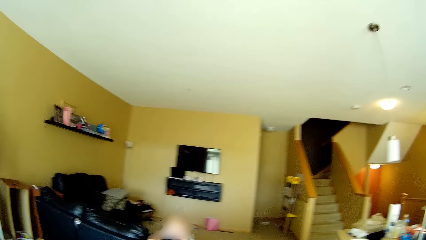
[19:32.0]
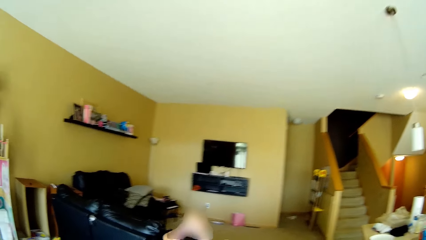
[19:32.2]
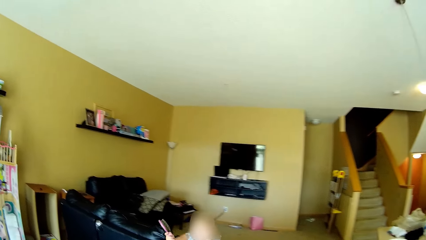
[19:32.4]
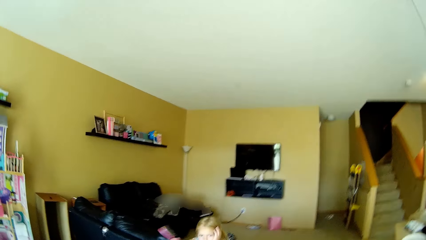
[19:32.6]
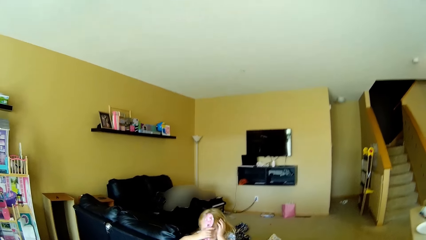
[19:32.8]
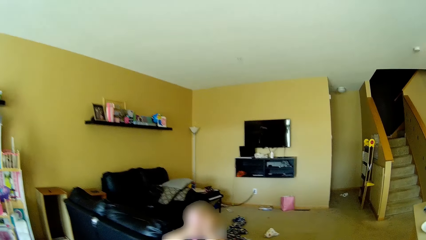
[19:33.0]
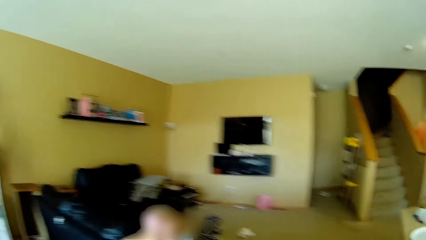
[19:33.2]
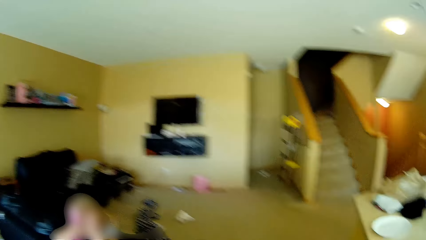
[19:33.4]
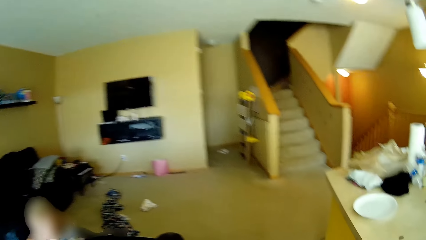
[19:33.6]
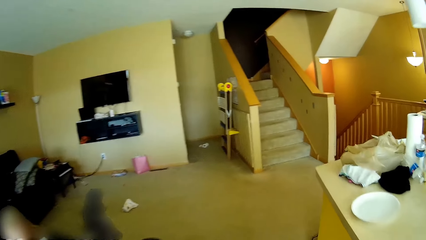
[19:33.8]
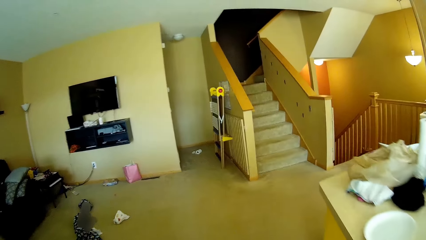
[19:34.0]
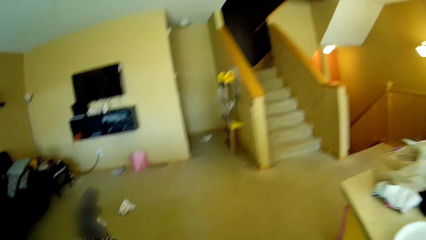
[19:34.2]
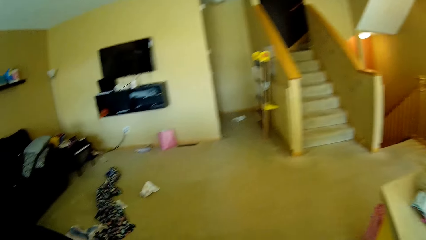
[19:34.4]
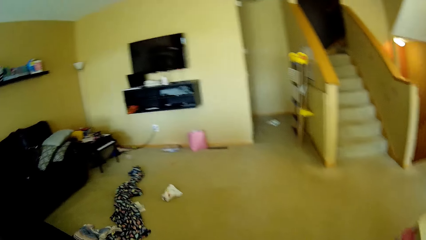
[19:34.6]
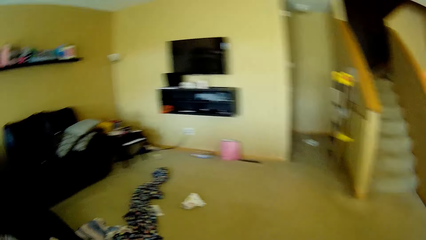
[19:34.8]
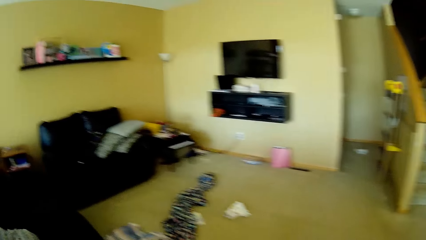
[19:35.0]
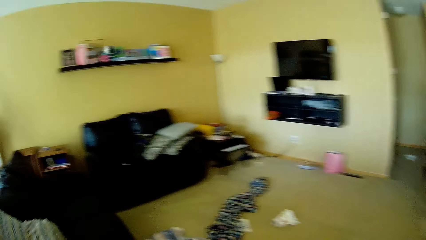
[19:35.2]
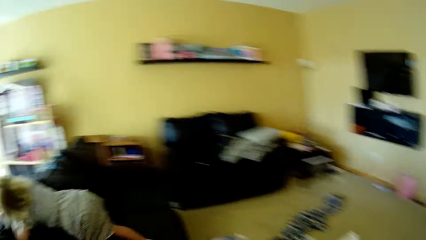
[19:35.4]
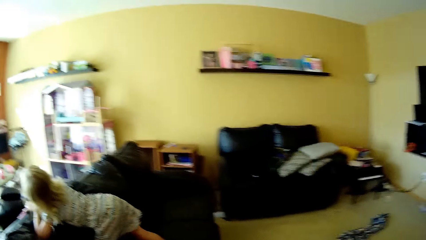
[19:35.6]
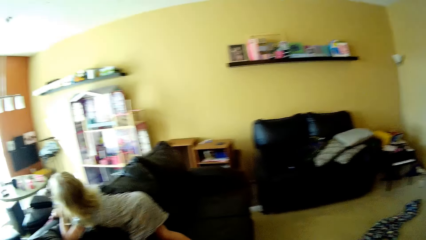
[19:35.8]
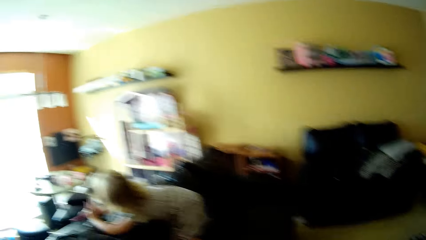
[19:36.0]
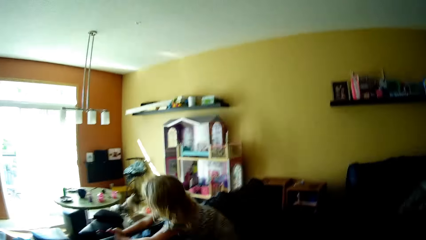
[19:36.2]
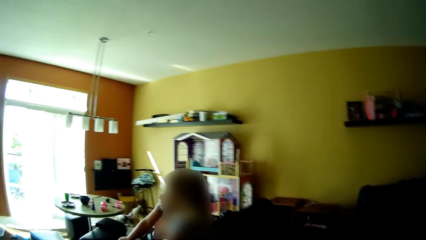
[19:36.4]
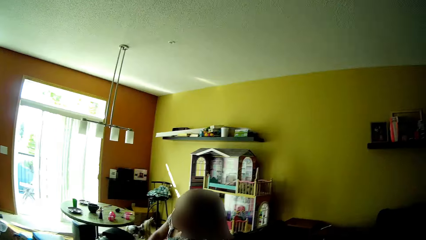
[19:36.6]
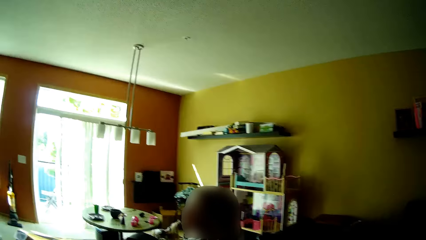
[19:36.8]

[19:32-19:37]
The camera wearer walks towards the black sofa in the living room. They talk to the girl. The girl plays on the couch.

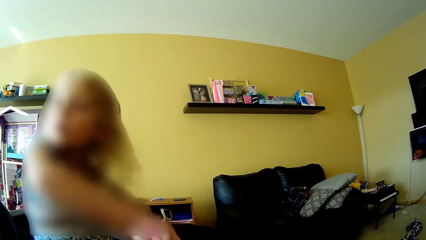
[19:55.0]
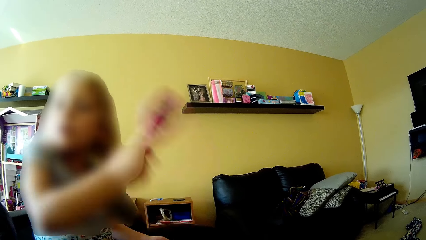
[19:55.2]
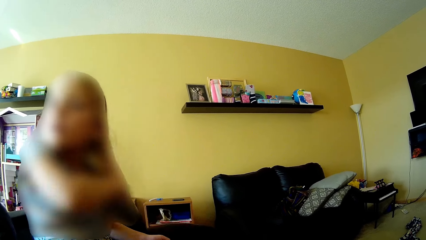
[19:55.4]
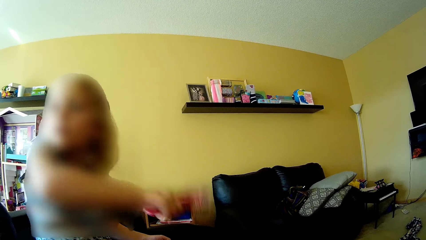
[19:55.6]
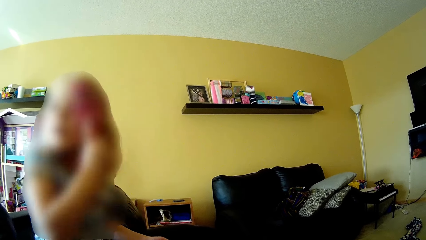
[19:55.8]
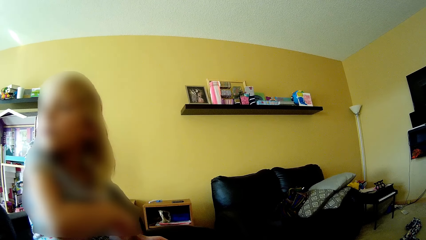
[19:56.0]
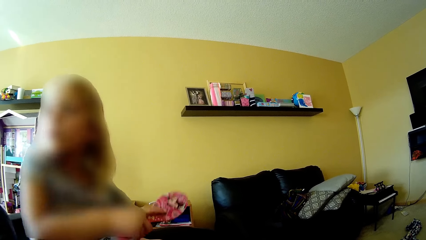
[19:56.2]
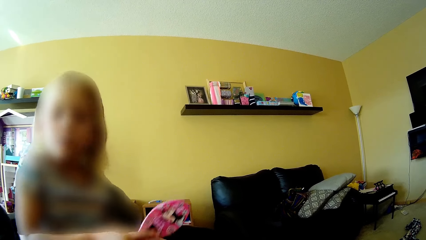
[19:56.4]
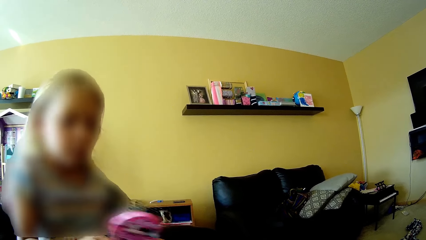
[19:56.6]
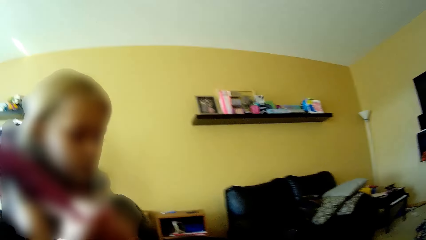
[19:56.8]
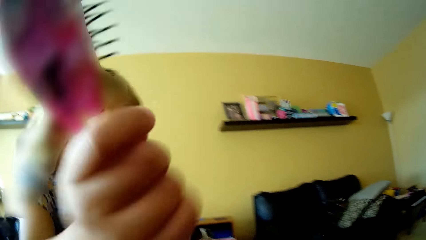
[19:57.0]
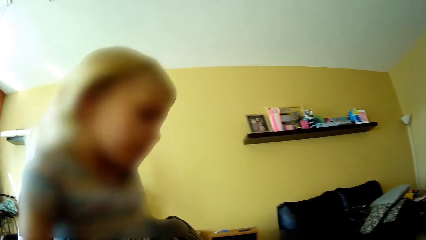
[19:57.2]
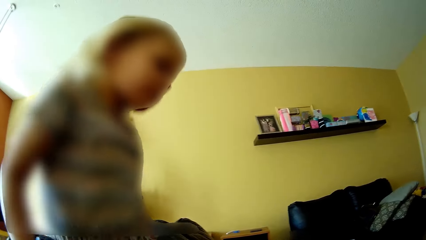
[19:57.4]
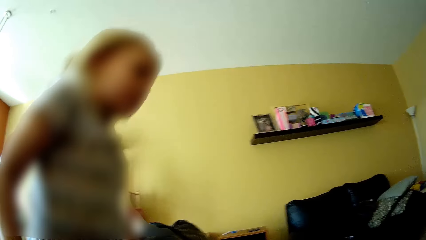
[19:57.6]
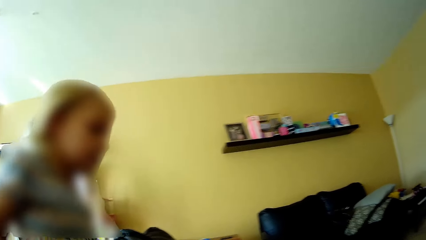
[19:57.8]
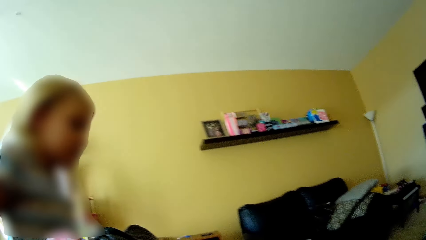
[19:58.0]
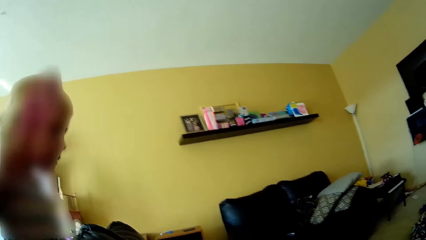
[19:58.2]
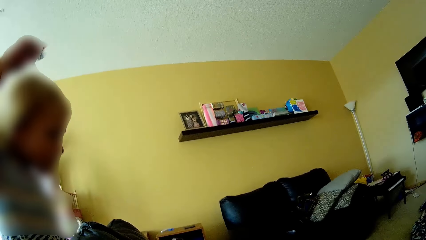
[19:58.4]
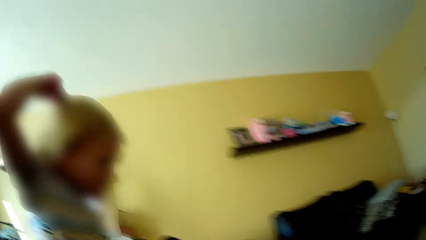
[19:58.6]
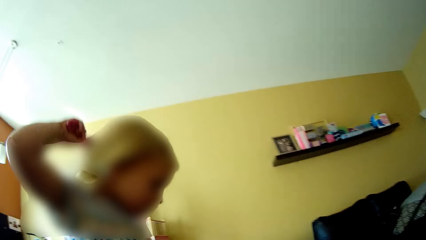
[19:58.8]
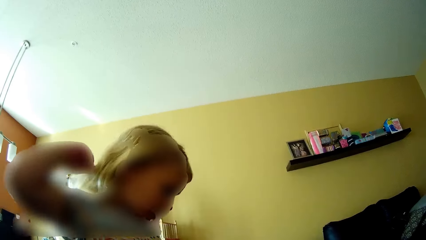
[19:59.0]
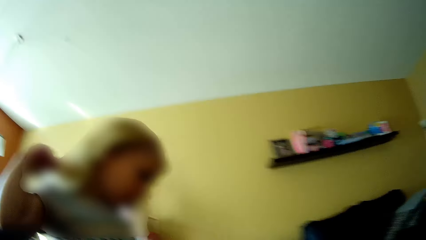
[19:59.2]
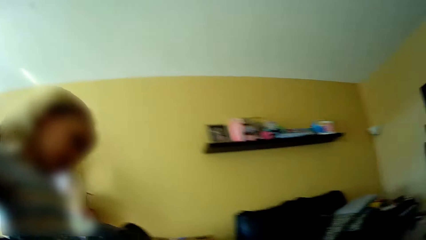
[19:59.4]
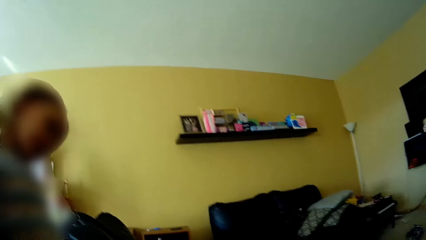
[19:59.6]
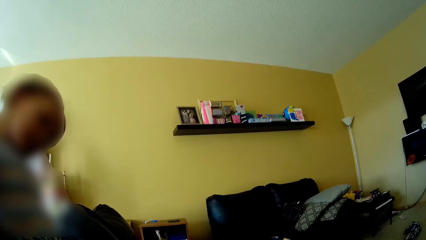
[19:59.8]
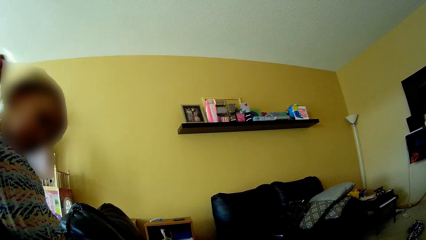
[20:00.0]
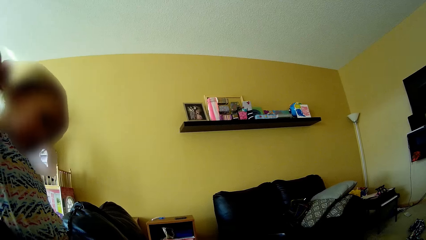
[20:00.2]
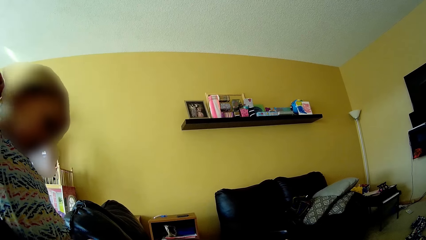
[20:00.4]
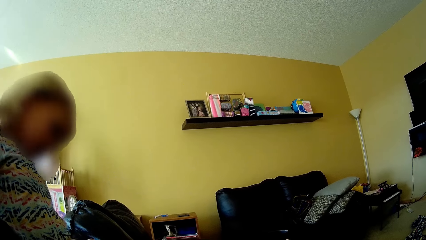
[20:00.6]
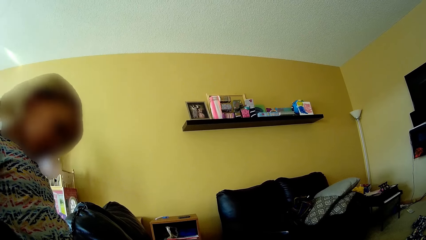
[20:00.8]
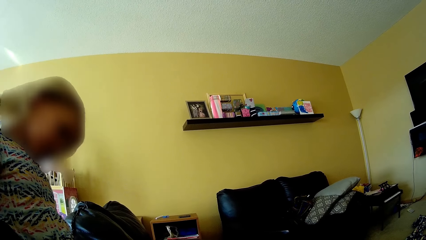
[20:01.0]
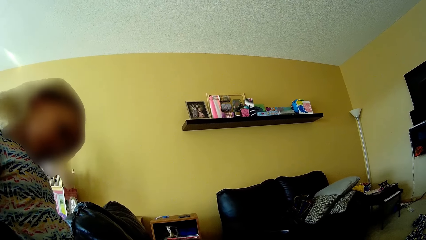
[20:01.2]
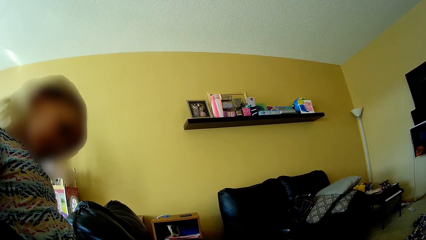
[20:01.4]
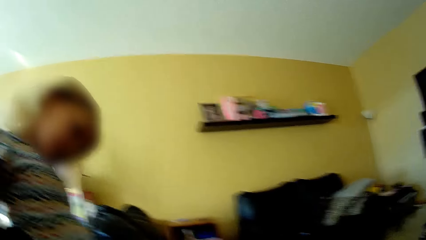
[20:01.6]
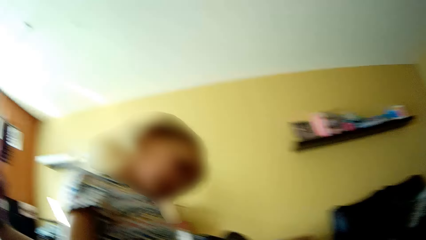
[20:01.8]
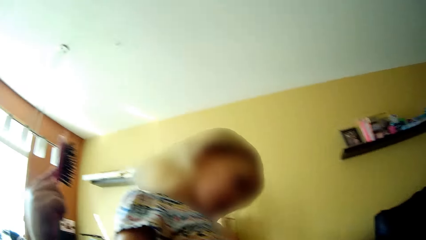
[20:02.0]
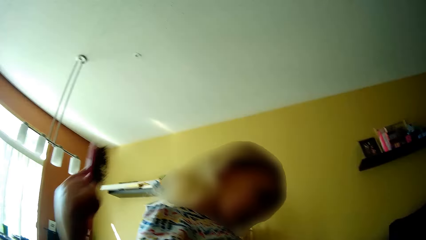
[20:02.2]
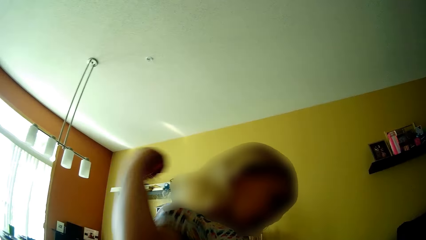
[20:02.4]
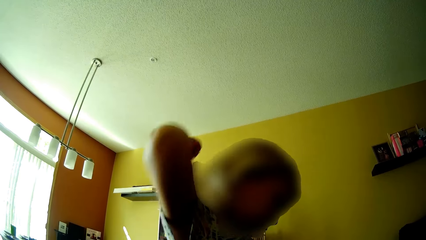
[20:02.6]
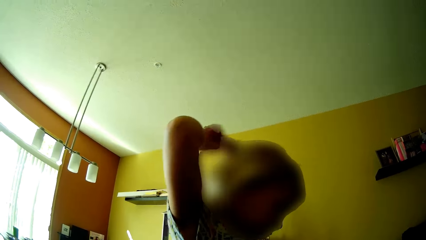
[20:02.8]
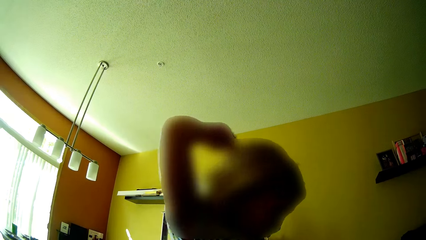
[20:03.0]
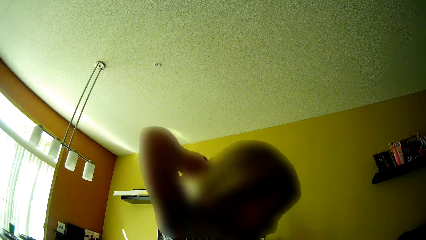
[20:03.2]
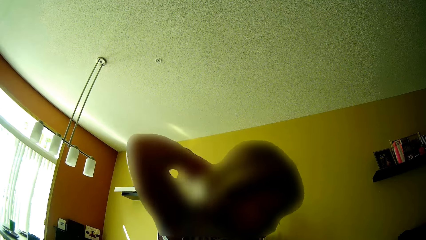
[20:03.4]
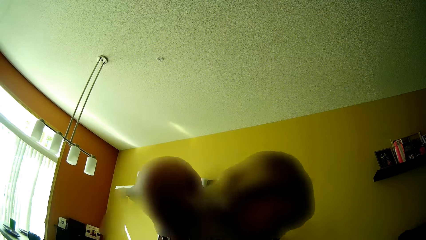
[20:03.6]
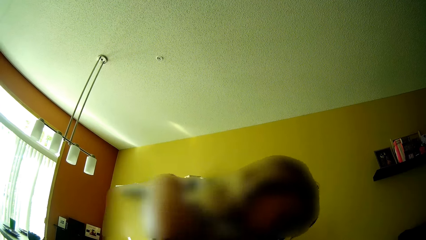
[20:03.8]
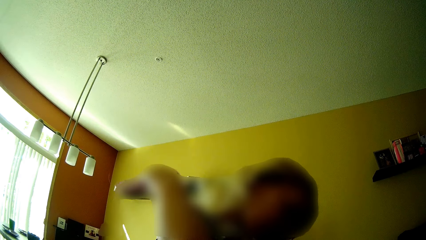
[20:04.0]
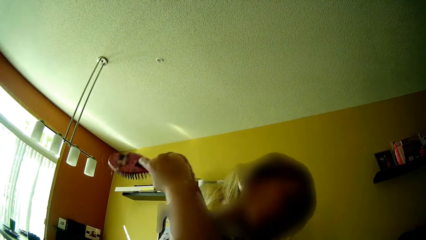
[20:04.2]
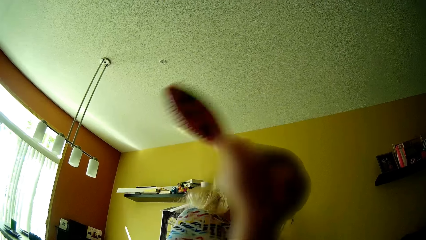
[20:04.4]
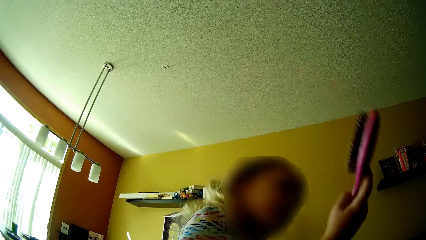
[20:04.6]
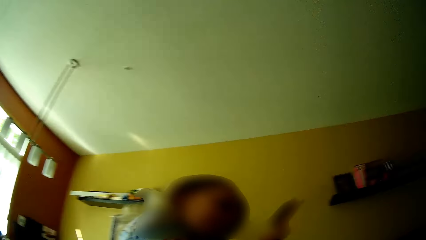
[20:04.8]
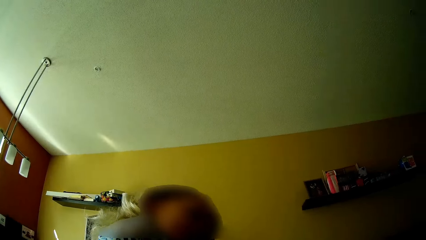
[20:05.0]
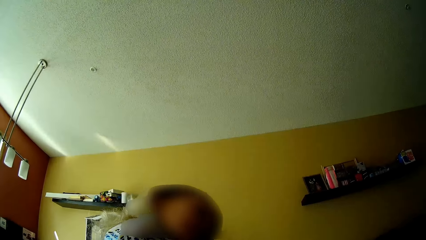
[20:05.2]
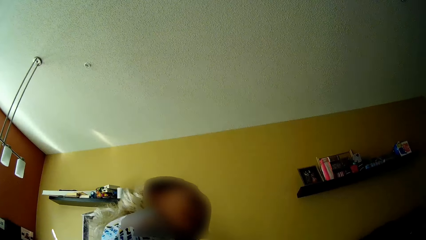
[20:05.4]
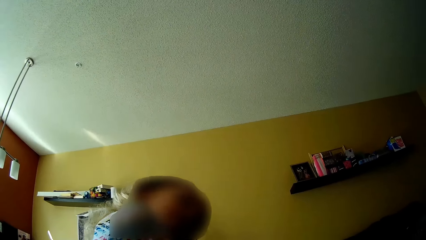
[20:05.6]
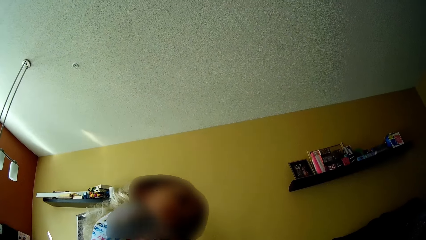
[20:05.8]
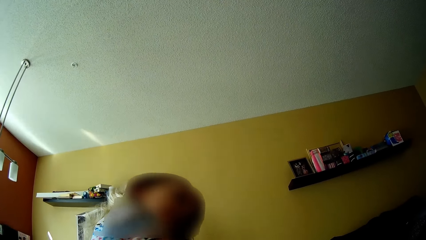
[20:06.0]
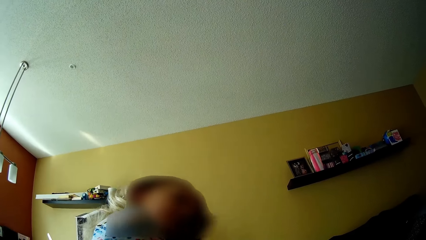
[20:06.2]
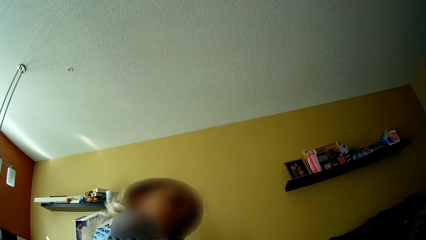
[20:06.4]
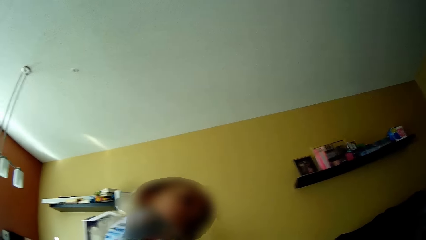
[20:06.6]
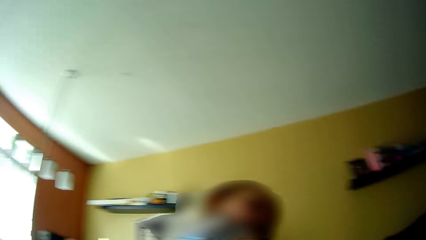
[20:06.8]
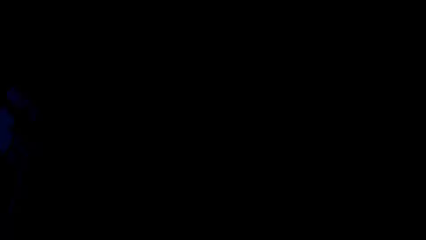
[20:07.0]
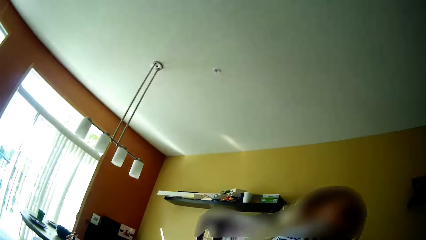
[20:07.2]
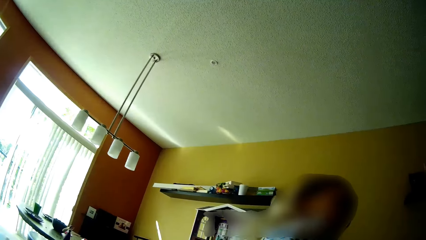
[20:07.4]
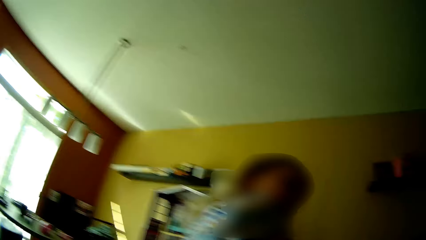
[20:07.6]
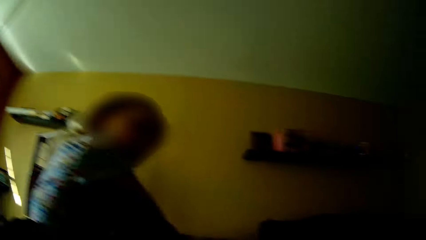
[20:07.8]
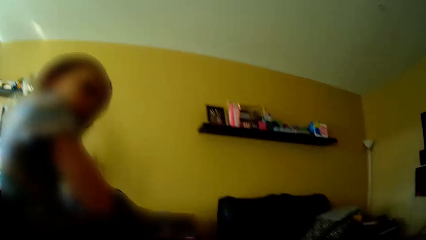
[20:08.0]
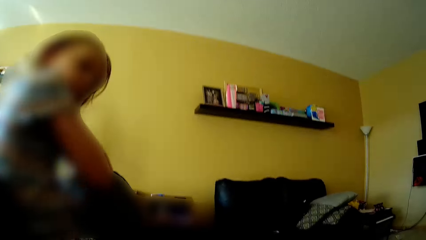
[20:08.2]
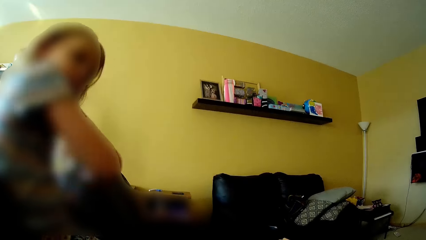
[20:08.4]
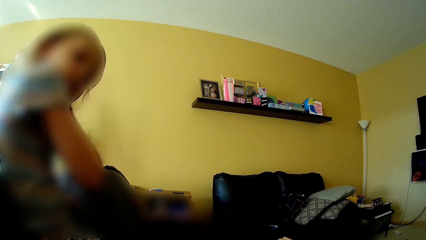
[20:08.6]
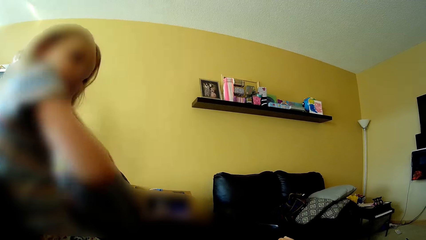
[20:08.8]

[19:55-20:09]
The camera wearer talks to the girl. The girl adjusts herself on the couch and combs her hair. The camera wearer talks to the girl. The girl combs her hair.
